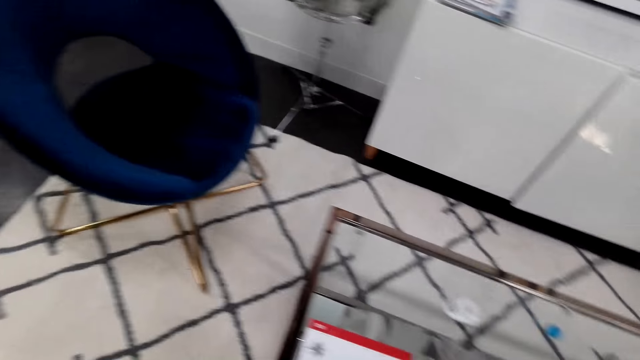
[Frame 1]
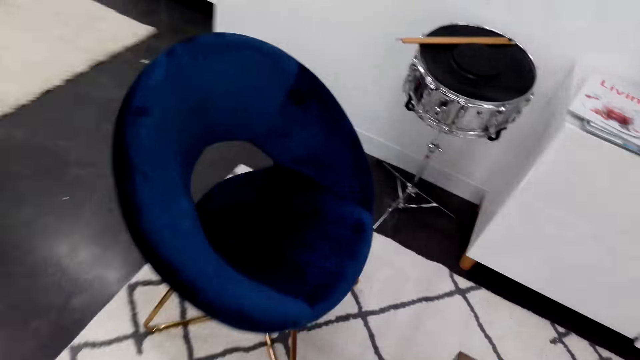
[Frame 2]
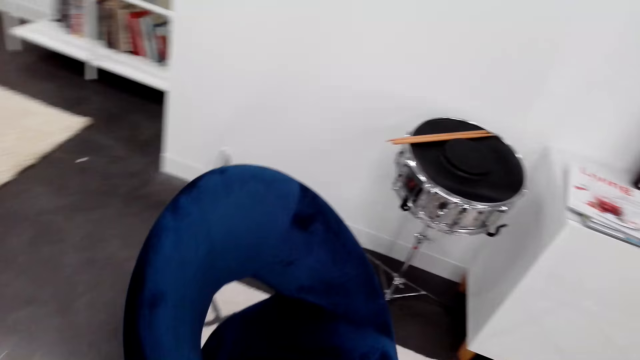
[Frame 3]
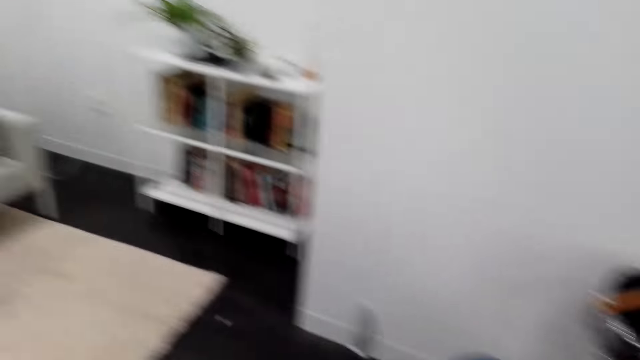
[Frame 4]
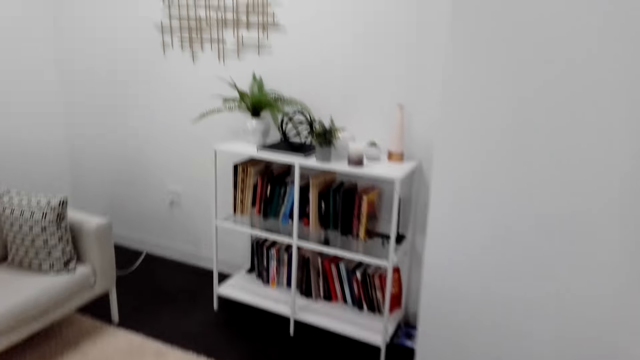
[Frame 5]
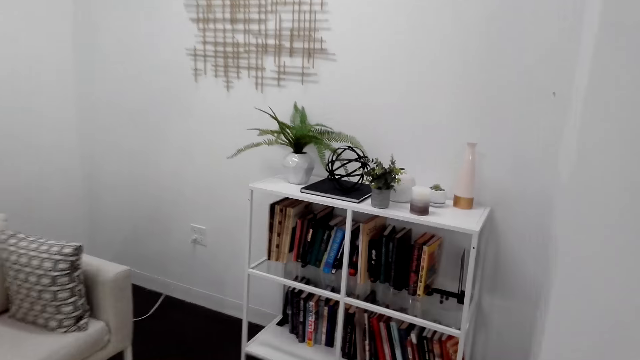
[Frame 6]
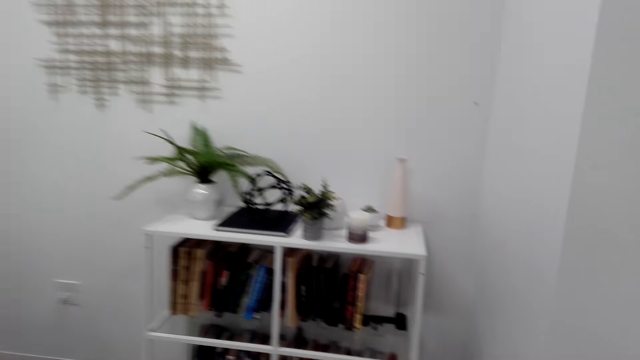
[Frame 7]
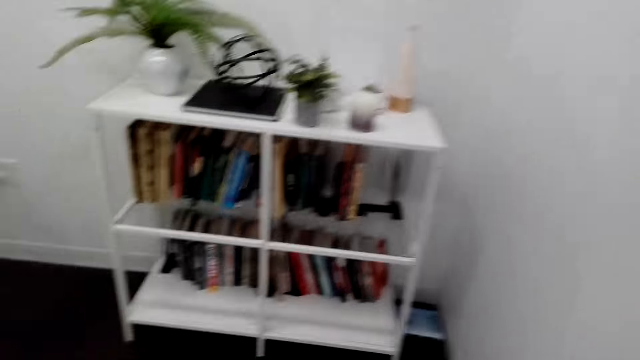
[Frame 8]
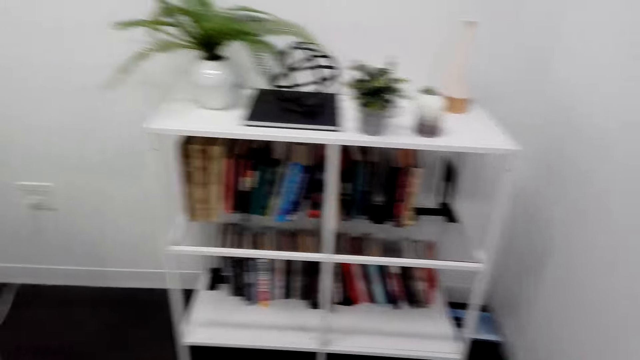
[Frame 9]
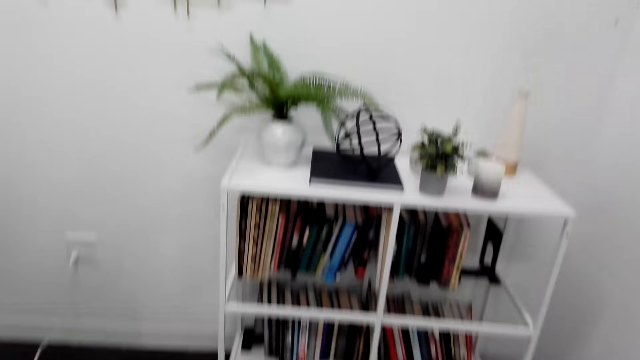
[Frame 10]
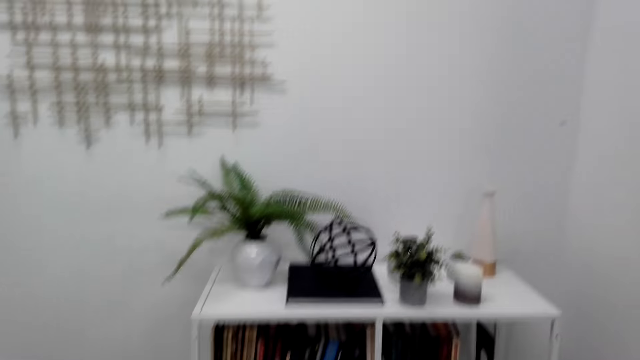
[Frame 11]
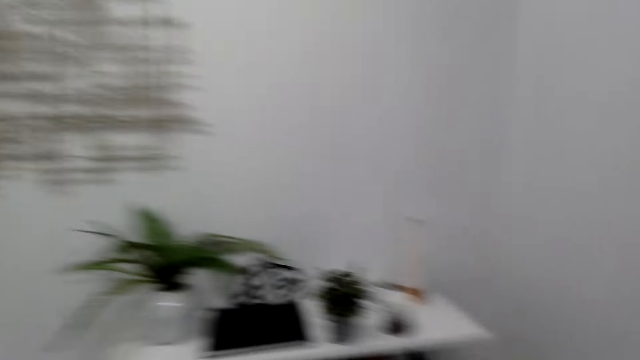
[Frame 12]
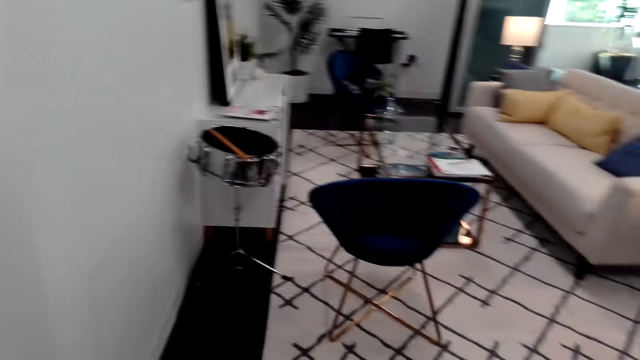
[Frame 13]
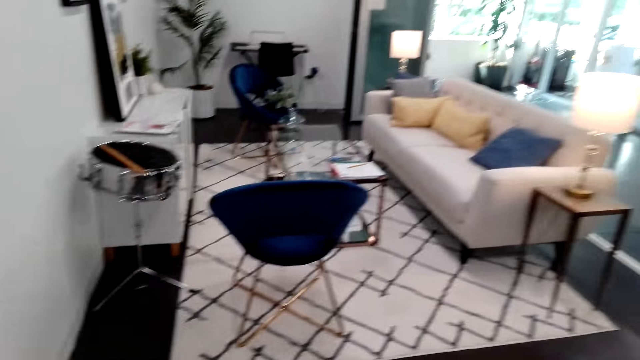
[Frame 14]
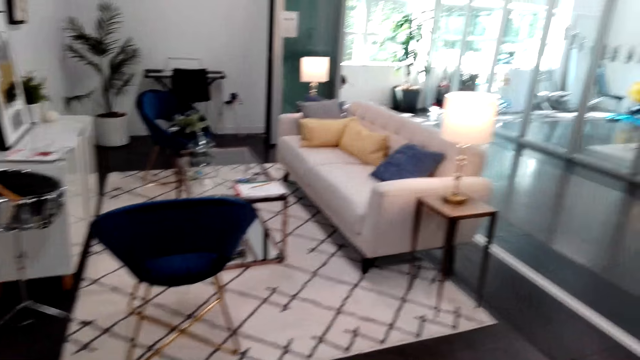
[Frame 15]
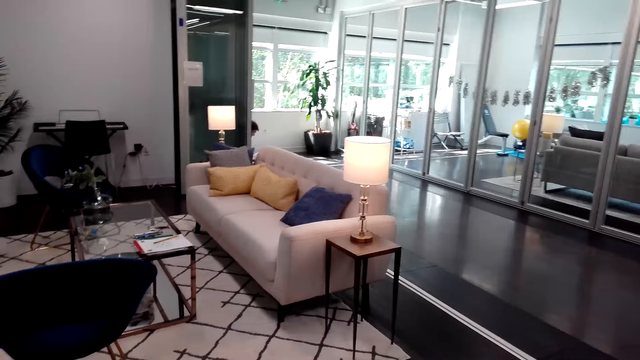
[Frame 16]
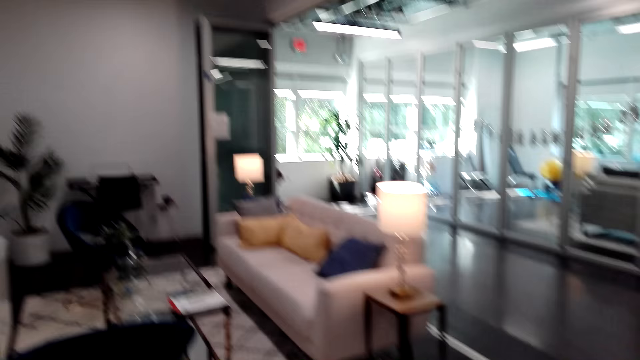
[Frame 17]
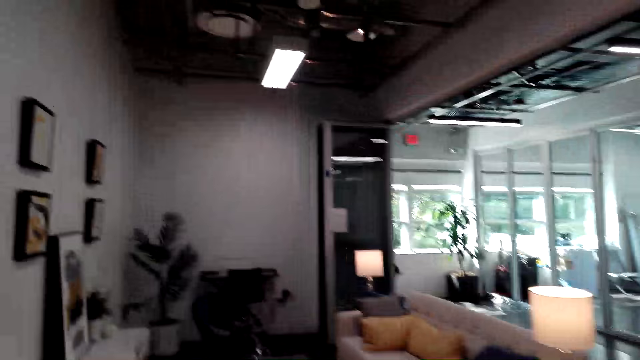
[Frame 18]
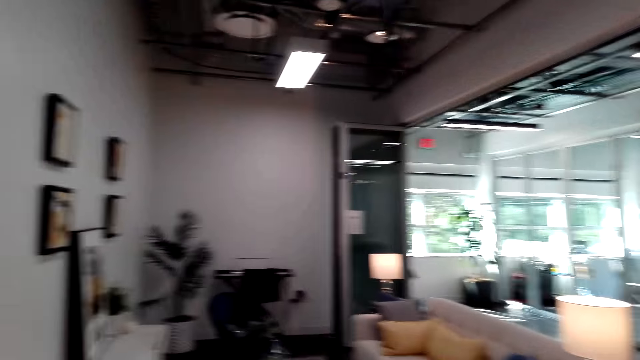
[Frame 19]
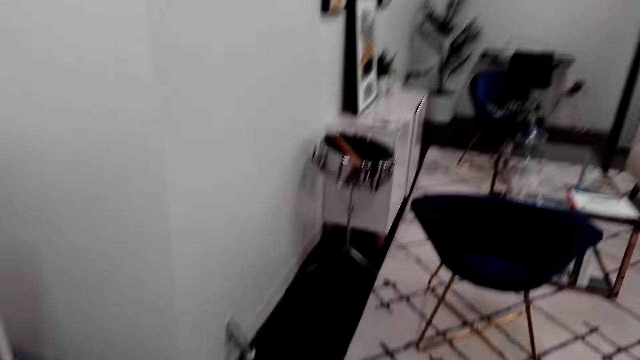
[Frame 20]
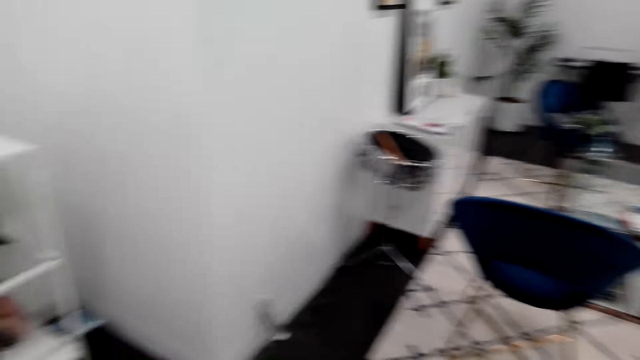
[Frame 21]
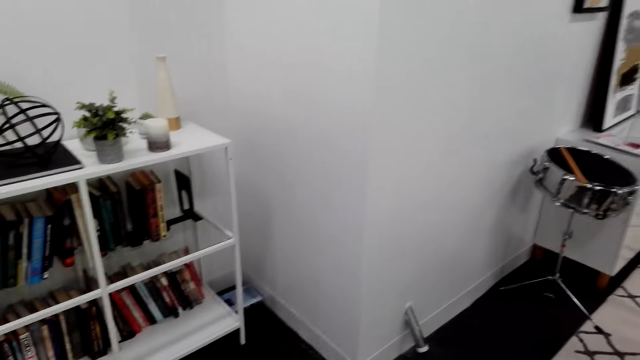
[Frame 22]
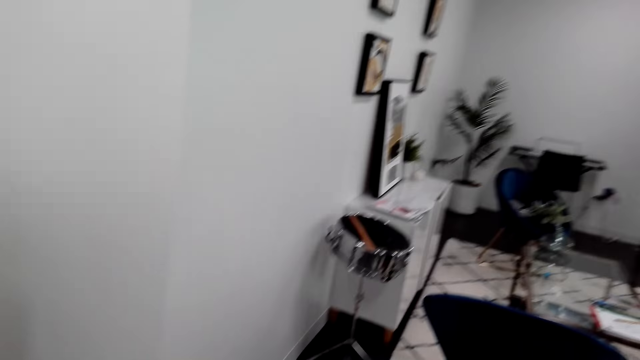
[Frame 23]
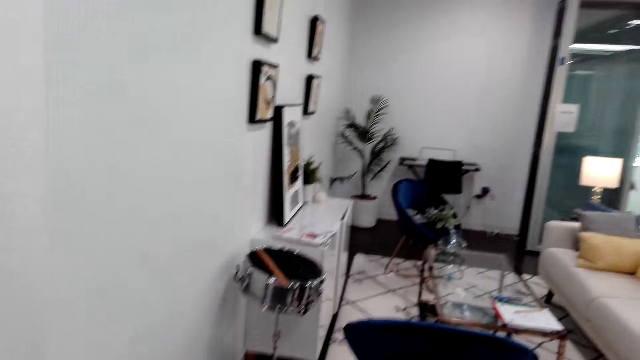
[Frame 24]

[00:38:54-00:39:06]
The camera wearer walks on the floor. They look around.

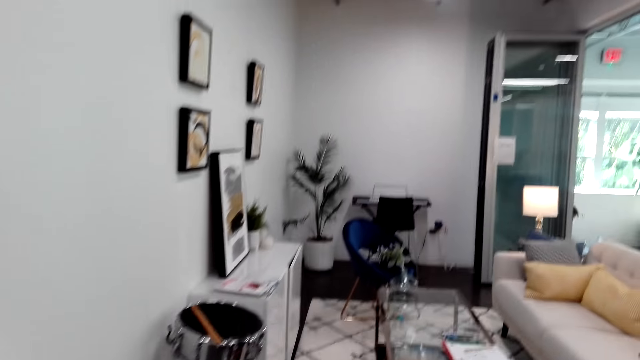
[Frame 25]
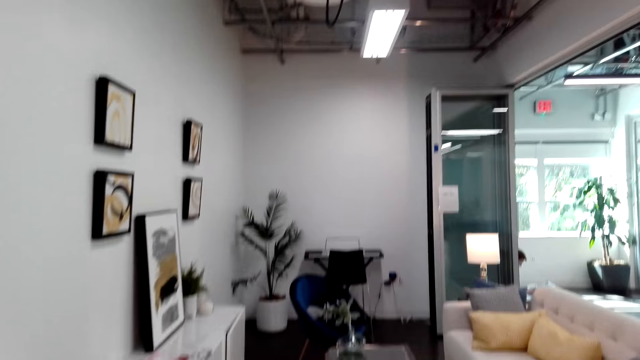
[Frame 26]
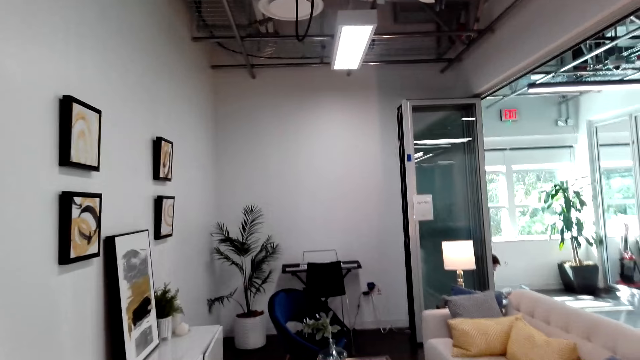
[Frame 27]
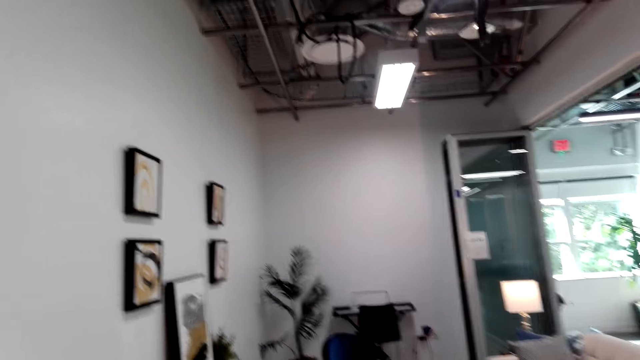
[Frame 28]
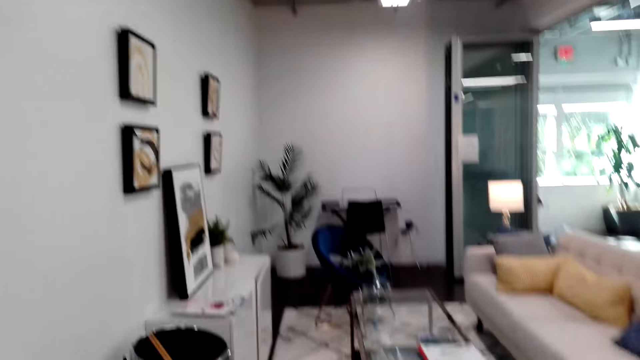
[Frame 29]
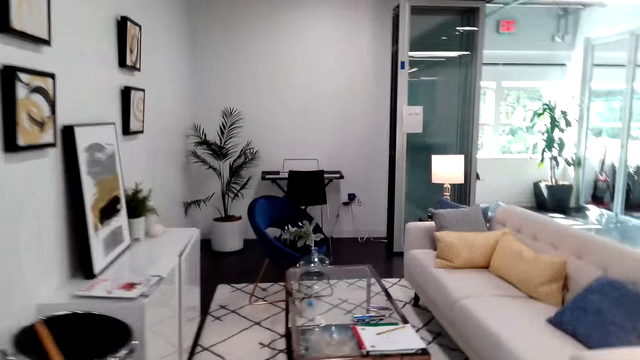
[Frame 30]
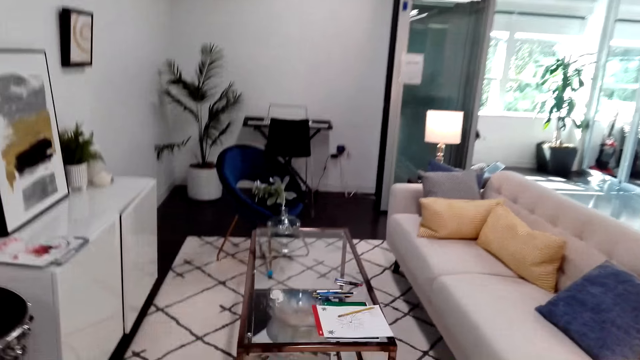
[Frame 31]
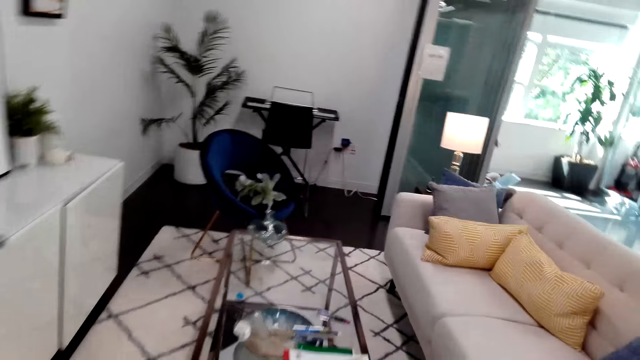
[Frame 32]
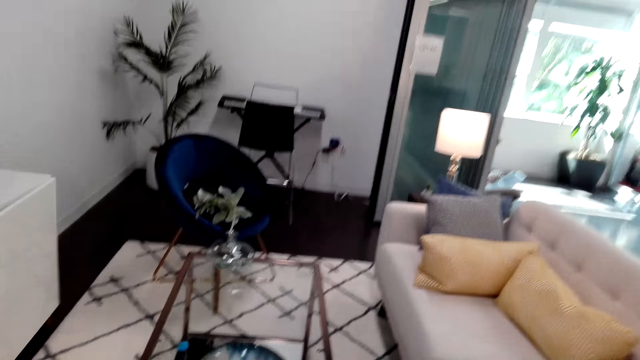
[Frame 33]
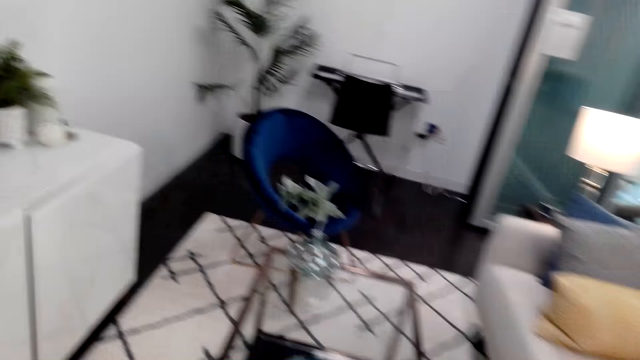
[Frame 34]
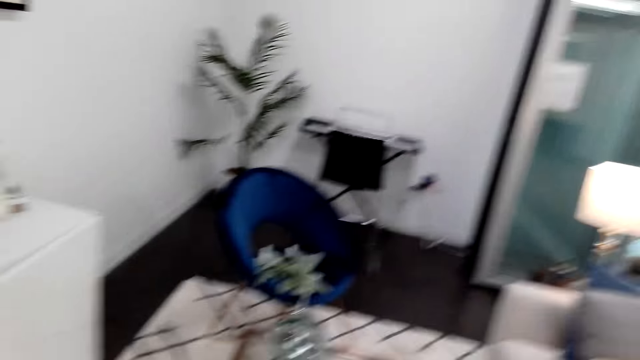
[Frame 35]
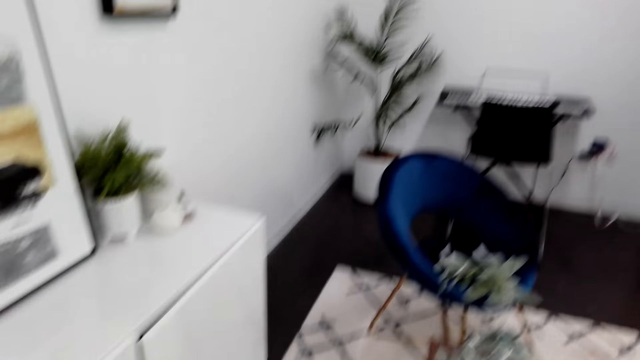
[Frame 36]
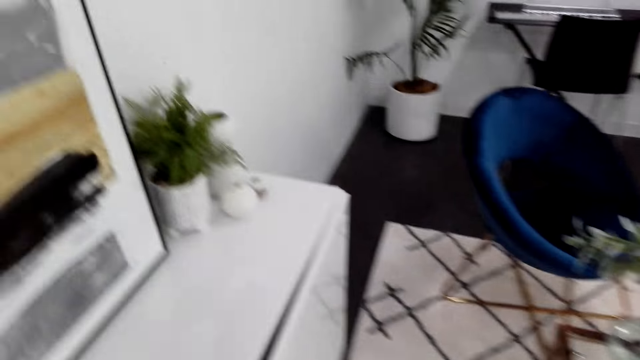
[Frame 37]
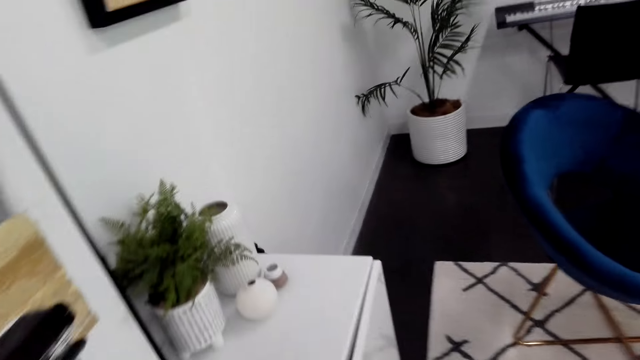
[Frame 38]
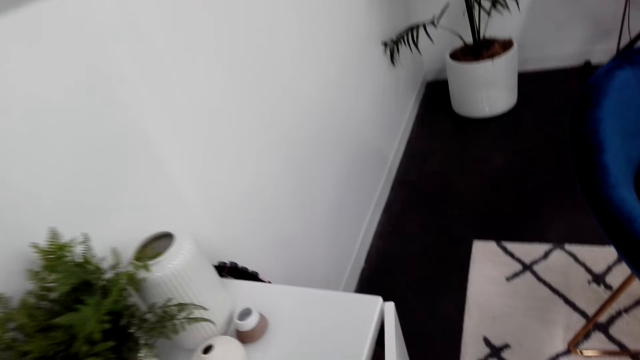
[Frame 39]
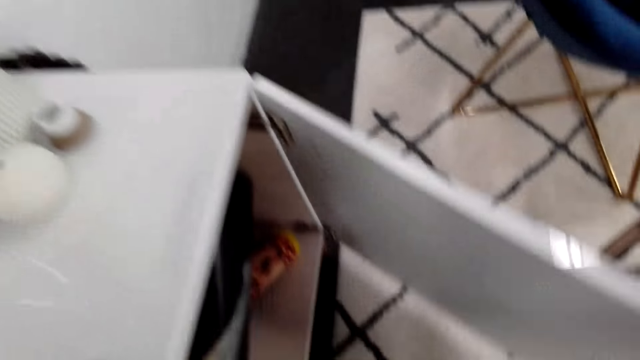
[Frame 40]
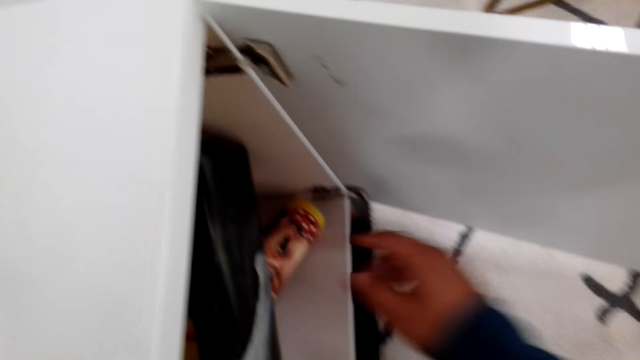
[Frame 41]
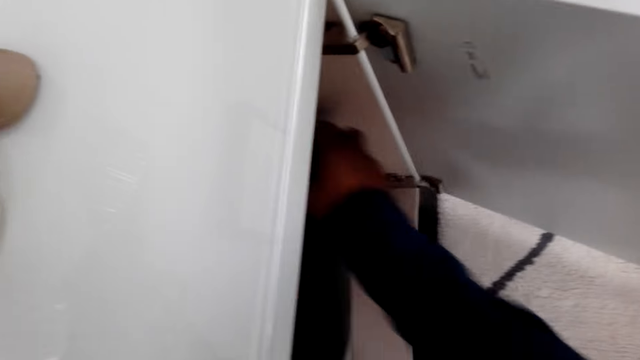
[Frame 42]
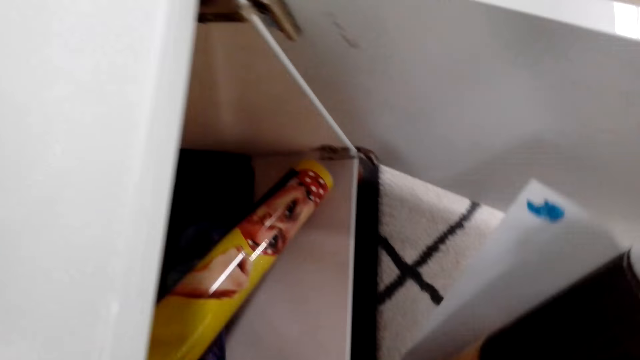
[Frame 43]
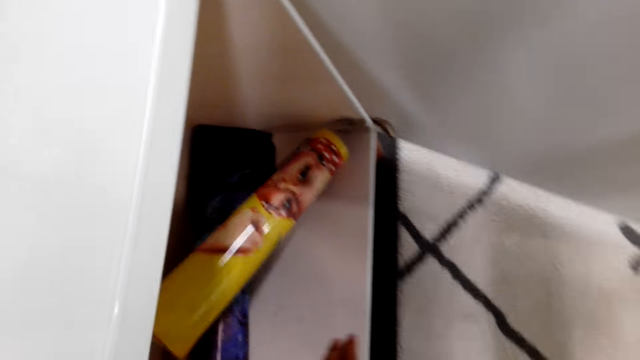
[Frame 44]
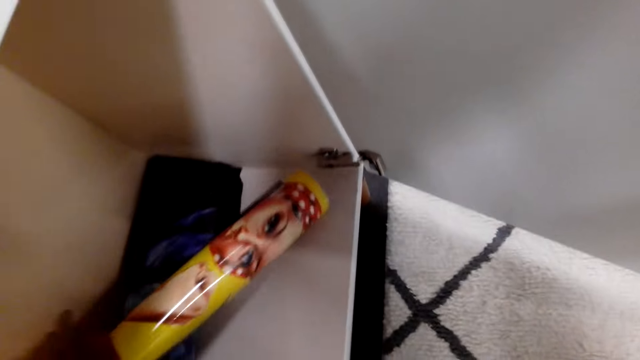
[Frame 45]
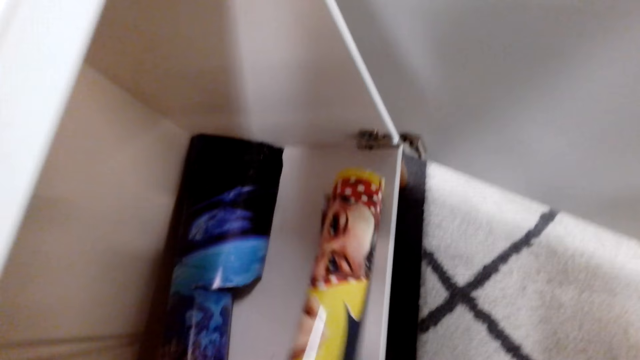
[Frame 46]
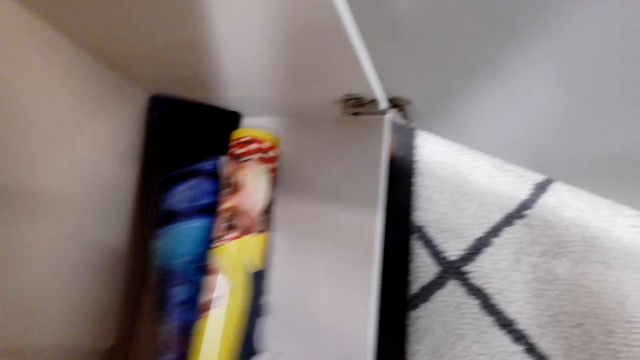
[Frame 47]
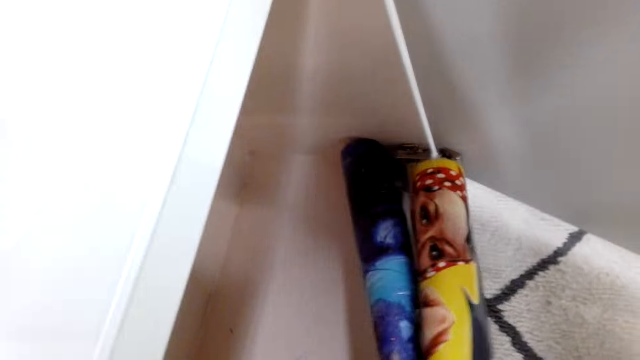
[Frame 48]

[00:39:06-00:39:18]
The camera wearer walks on the floor. He opens the cabinet door. He pulls out a poster from the cabinet. He moves posters in the cabinet with his hand.
